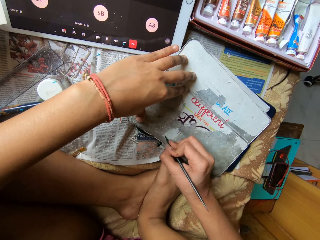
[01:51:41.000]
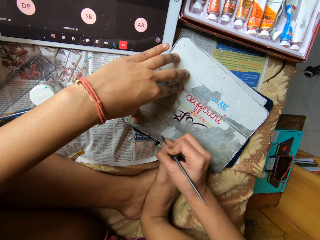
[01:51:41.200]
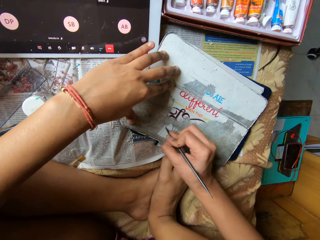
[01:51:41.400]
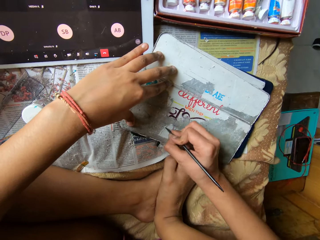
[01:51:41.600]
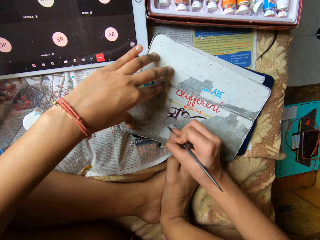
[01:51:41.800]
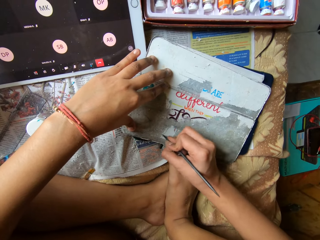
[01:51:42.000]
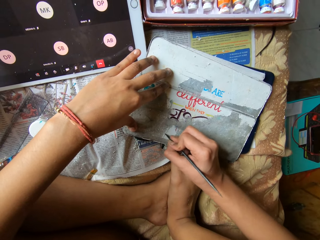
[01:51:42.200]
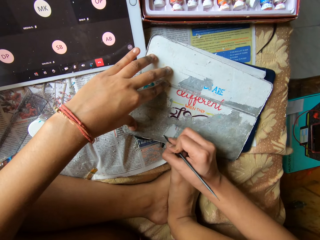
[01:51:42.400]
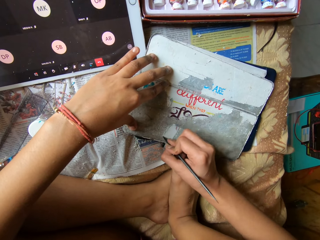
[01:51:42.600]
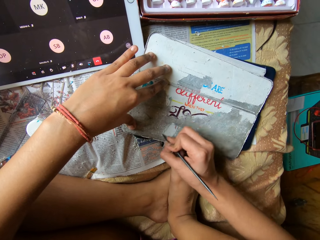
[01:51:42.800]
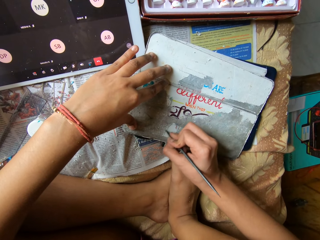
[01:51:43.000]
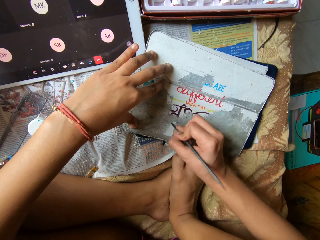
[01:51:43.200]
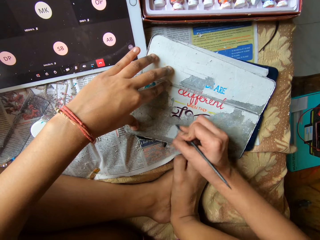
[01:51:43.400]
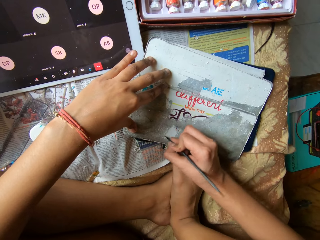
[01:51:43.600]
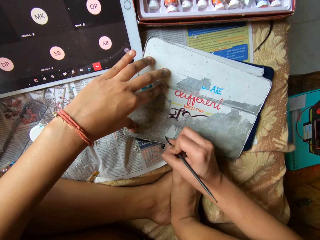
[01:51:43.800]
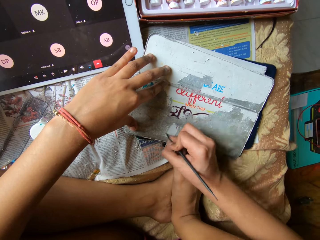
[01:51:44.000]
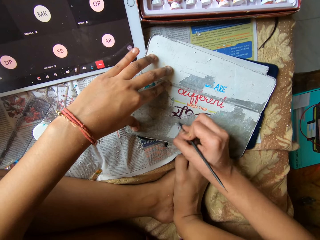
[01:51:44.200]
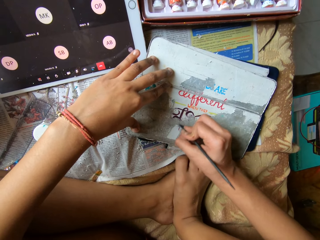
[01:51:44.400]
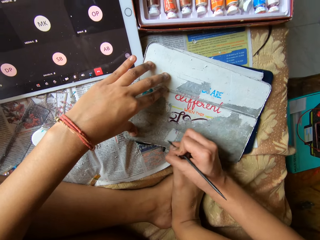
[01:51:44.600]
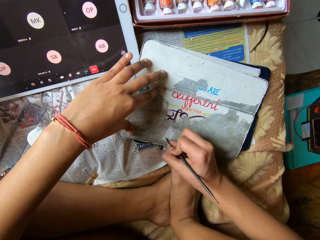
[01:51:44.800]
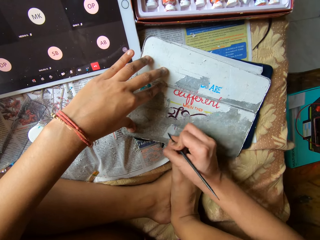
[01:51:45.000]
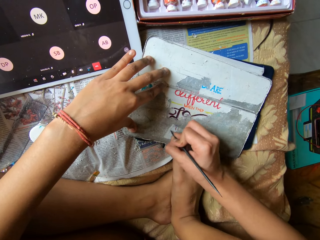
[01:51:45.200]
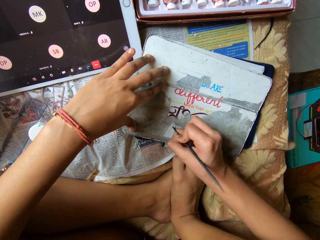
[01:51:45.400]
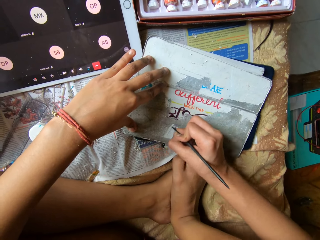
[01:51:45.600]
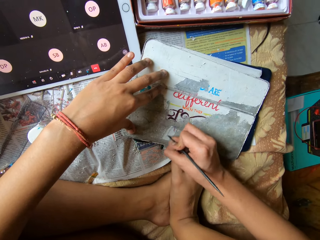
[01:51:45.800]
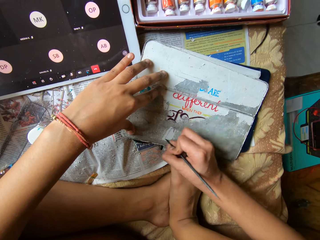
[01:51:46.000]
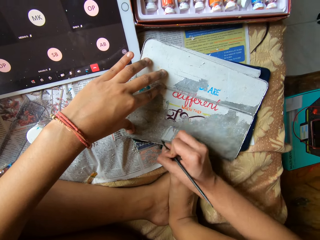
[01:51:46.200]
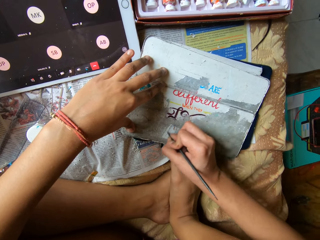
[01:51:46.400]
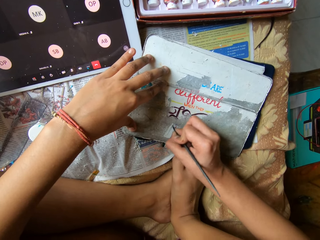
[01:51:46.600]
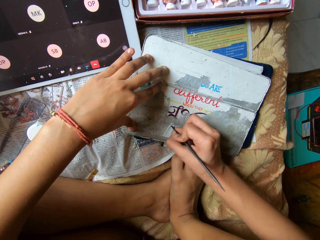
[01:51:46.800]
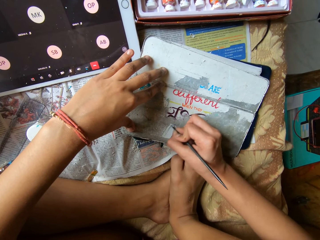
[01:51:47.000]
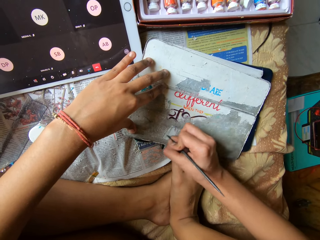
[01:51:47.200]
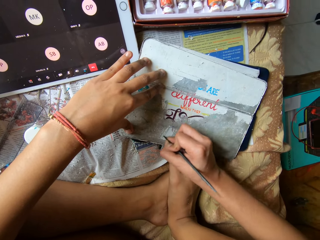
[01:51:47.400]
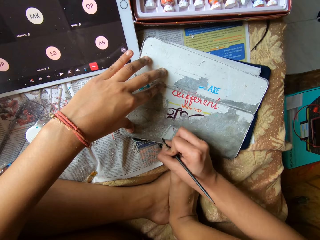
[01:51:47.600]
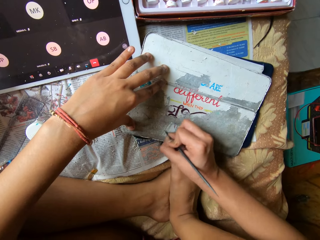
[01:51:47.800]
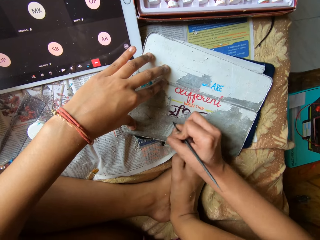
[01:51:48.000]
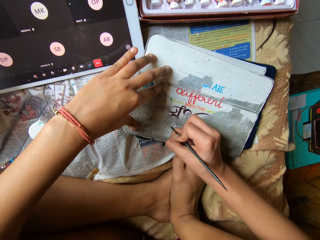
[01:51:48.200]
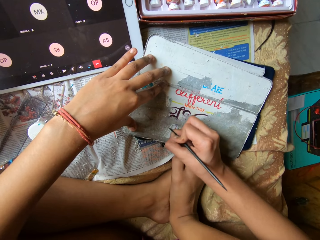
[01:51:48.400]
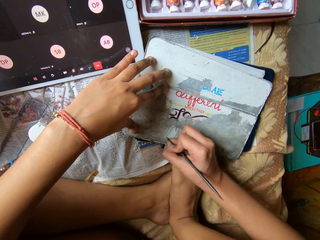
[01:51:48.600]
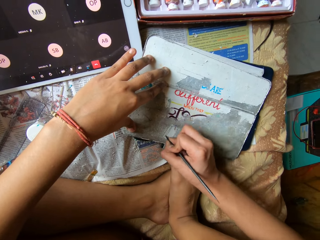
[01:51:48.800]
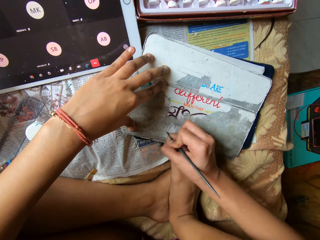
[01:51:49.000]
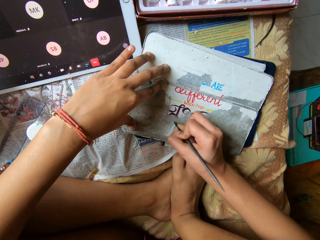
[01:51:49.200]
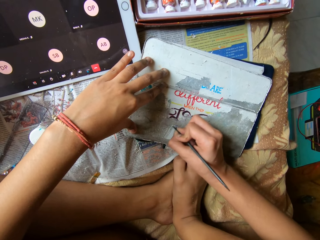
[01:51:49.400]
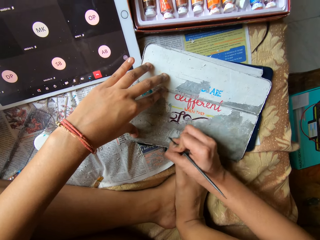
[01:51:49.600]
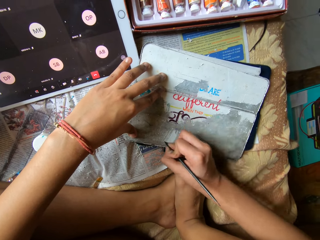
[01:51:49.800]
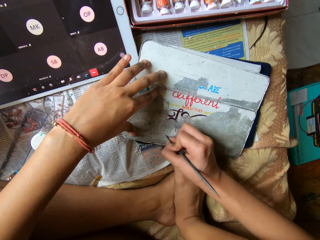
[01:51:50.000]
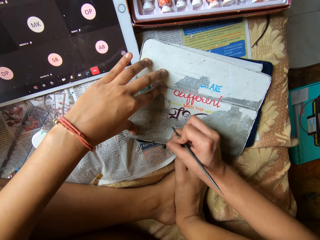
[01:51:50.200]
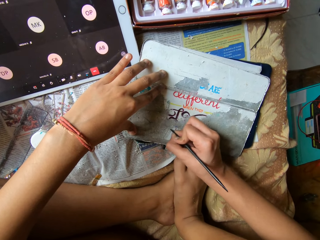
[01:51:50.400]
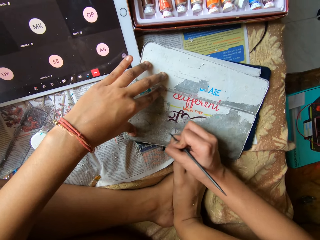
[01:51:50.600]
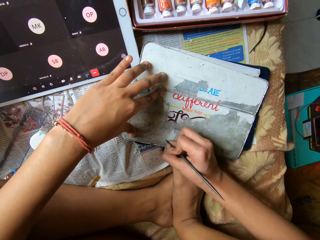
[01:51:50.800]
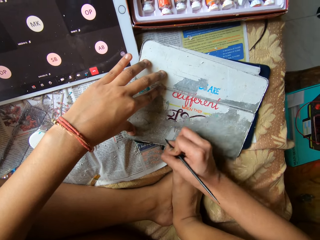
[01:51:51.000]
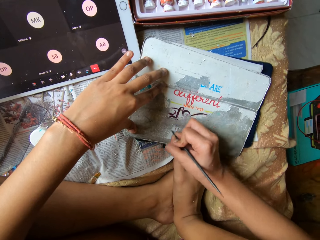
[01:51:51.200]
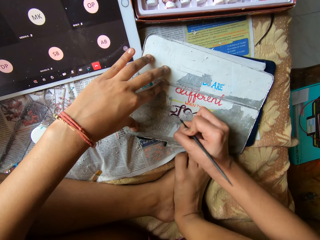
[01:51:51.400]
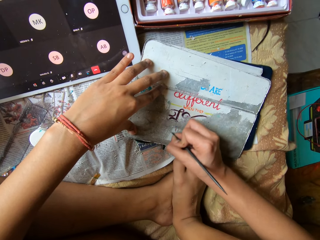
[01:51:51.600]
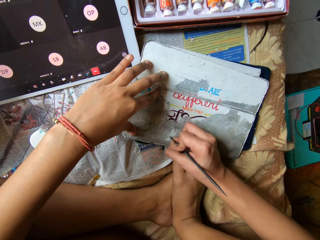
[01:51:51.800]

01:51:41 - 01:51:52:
The camera wearer scrapes a metal surface with a metal rod. They scrape the metal surface with the metal rod repeatedly.

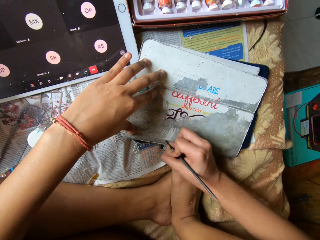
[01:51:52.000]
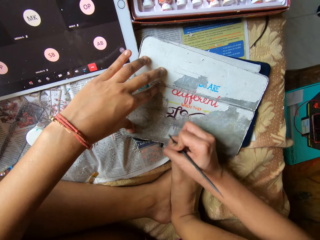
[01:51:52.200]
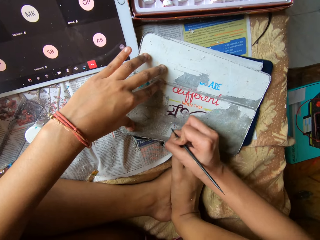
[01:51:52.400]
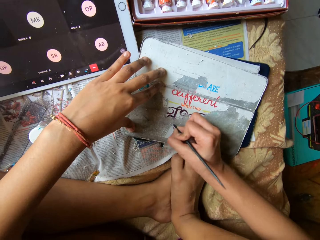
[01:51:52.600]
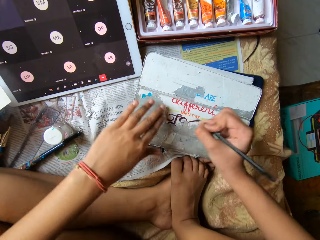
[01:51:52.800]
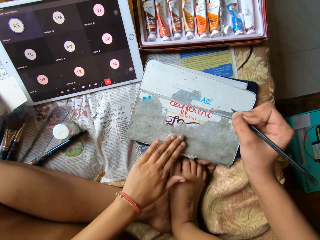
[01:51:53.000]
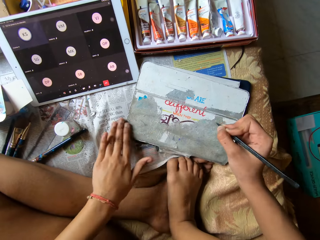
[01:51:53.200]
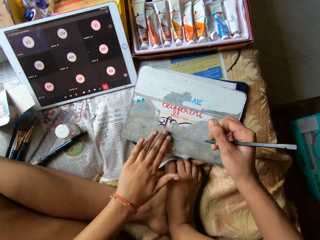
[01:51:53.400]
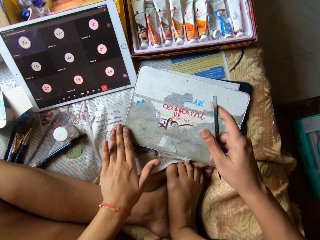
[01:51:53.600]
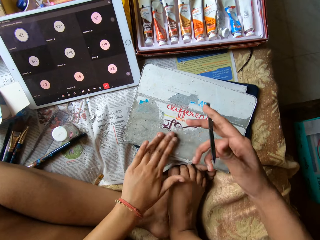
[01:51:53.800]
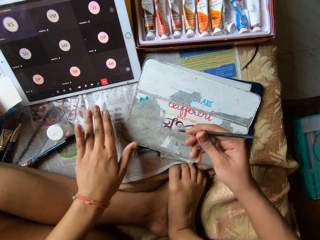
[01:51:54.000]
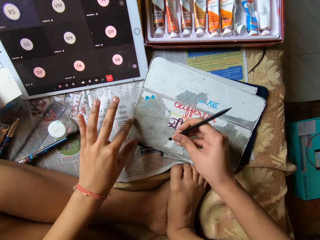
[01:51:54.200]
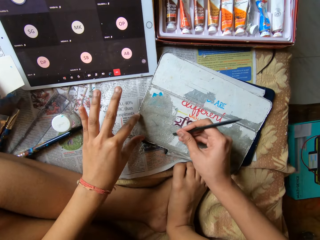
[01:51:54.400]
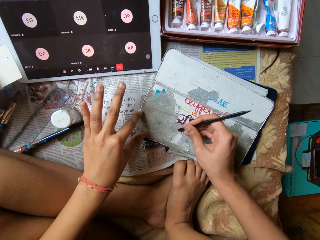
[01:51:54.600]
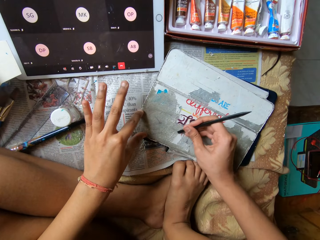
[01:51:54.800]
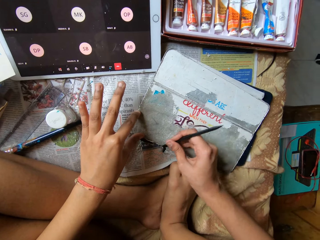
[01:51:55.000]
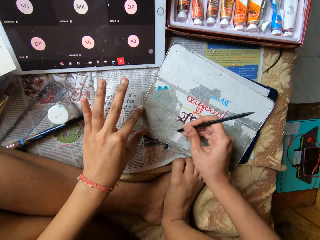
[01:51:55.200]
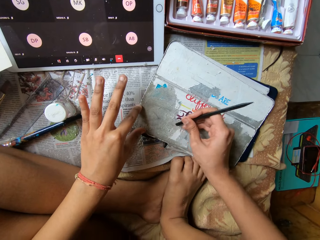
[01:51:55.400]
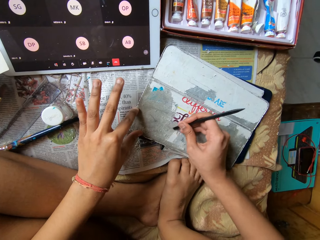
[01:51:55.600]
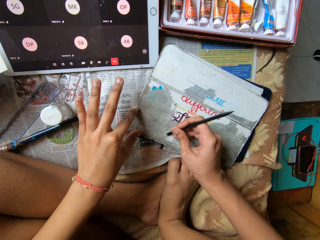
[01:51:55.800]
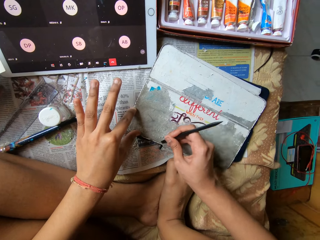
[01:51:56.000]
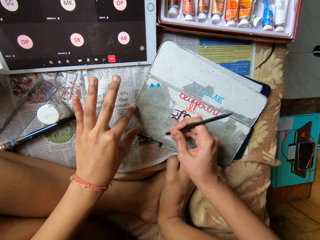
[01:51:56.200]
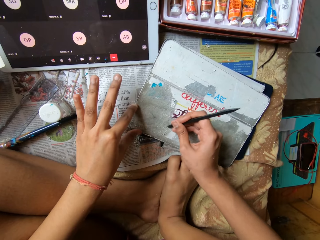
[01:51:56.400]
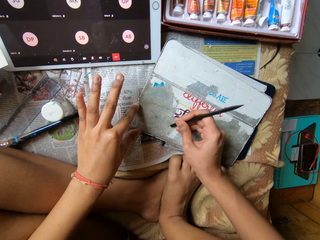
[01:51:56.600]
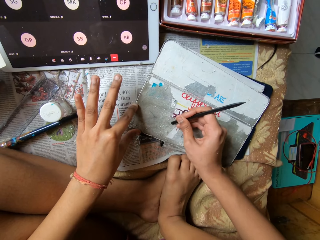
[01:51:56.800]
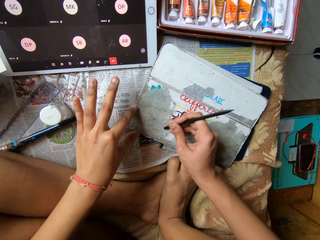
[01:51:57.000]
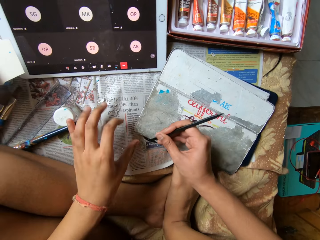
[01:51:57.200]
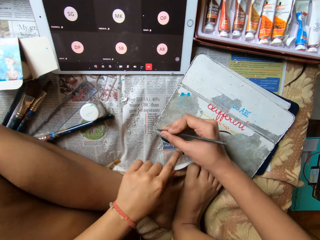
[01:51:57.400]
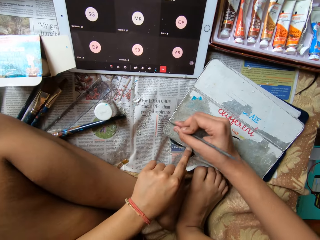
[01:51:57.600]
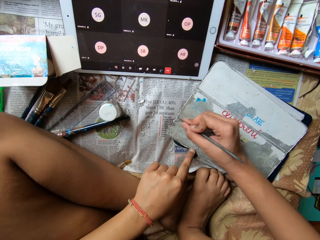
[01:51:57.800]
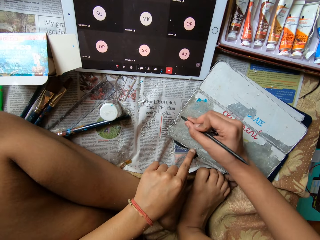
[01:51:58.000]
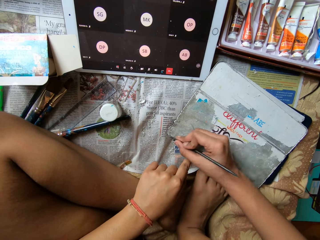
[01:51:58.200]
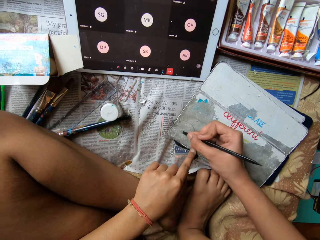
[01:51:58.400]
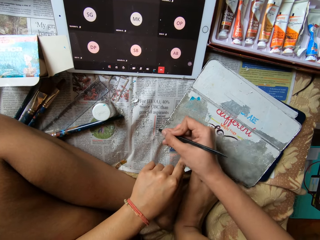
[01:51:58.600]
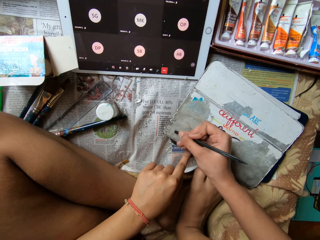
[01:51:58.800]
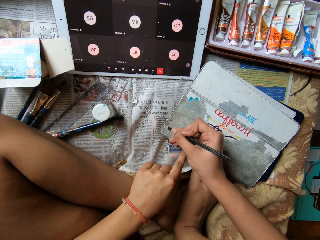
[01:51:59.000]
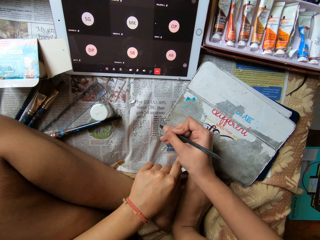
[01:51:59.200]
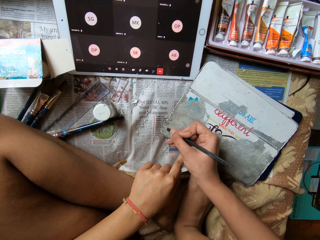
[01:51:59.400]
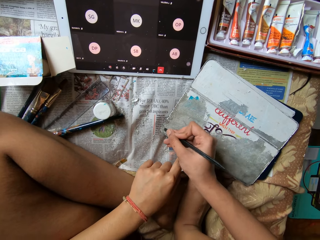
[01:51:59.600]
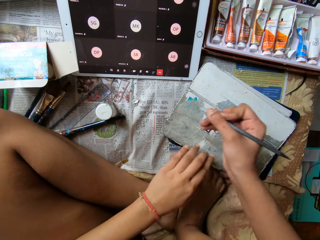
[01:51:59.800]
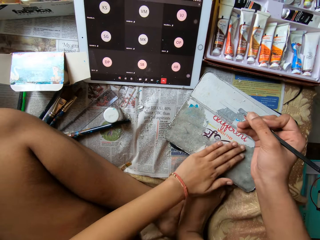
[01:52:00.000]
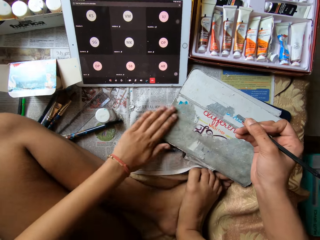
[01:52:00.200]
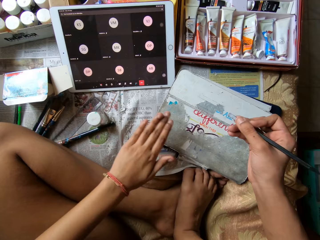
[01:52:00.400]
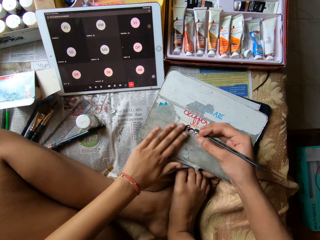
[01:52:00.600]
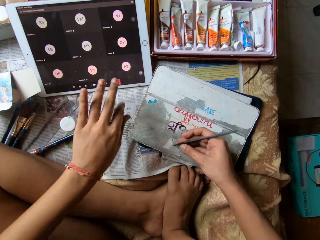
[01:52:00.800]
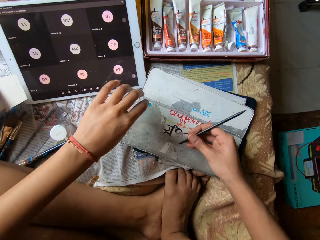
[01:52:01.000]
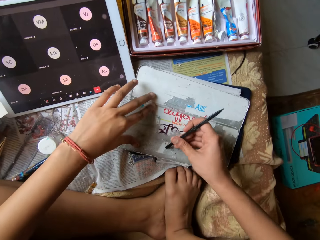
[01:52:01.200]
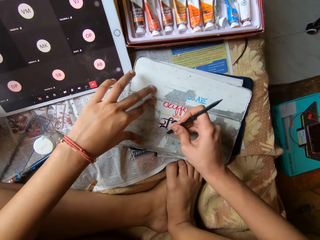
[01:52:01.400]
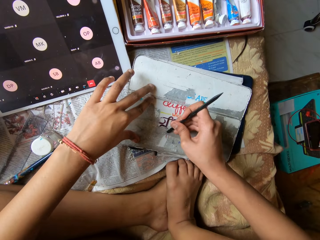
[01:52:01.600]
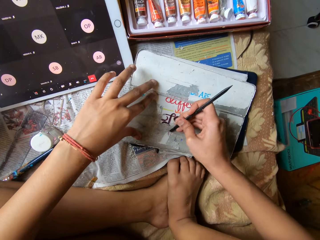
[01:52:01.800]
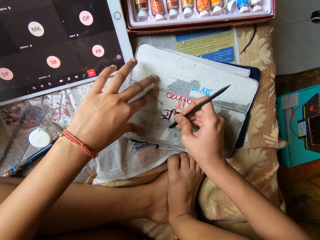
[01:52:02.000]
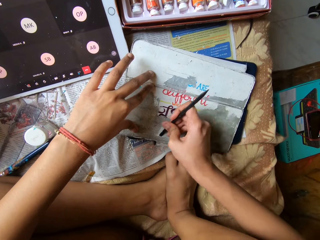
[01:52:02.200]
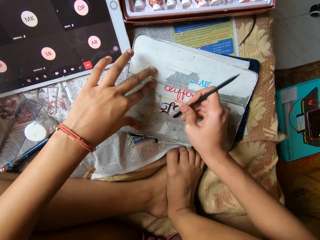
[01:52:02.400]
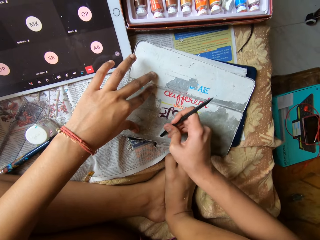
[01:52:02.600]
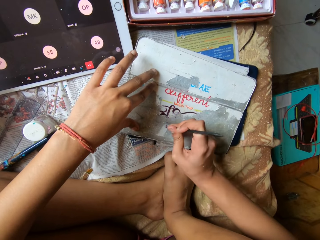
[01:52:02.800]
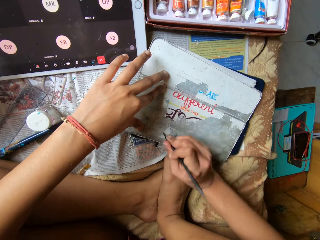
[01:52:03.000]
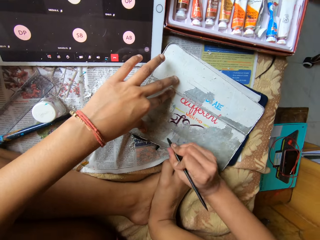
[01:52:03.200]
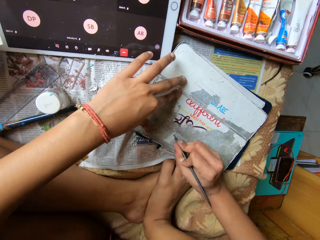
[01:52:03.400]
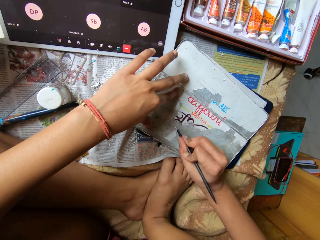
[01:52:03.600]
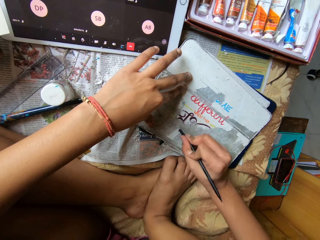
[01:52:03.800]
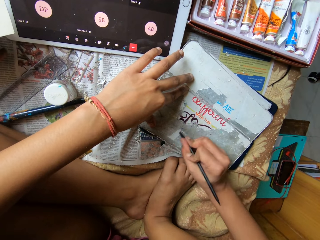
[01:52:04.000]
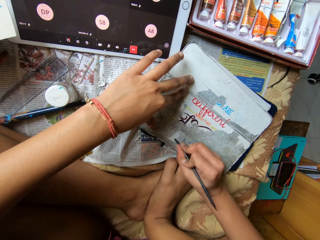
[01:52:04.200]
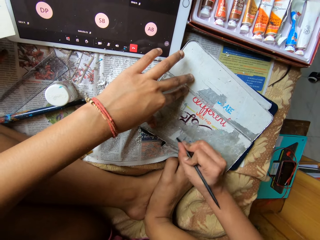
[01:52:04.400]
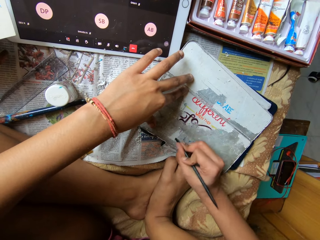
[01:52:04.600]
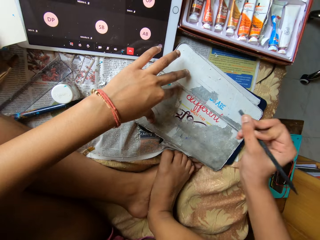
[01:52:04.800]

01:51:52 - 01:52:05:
The camera wearer cleans the tablet pouch with her left hand. She turns the scraper with her right hand. She places her left hand on the tablet pouch and scrapes paint from the tablet pouch with the scraper in her right hand. She places her left hand on the tablet pouch. She cleans the tablet pouch with her left hand. She places her left hand on the tablet pouch and scrapes paint from the tablet pouch with the scraper in her right hand.
